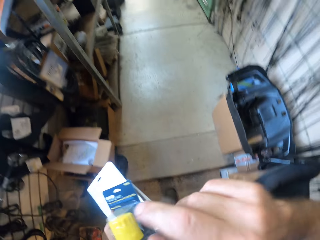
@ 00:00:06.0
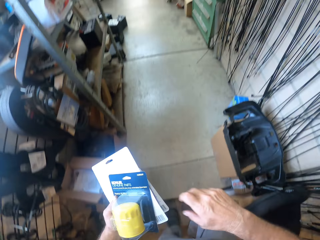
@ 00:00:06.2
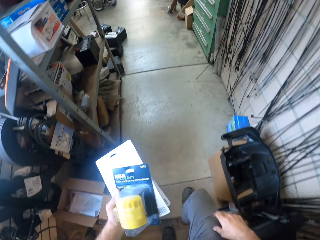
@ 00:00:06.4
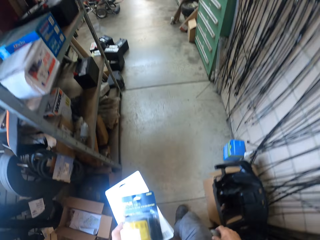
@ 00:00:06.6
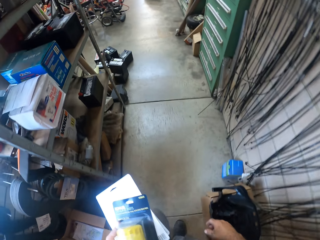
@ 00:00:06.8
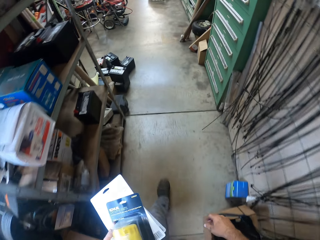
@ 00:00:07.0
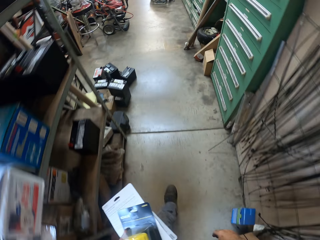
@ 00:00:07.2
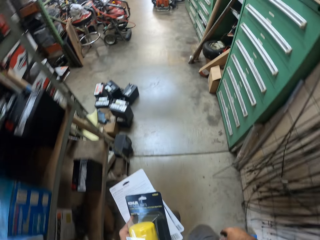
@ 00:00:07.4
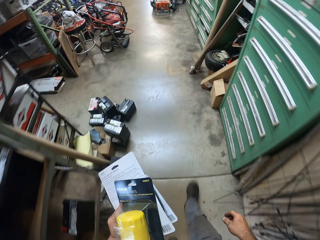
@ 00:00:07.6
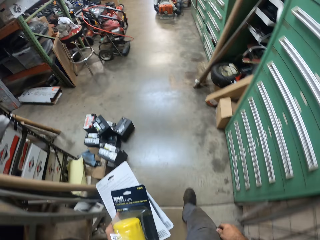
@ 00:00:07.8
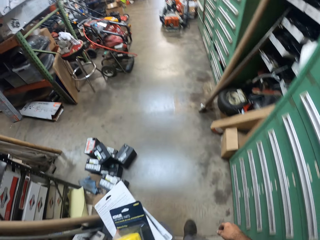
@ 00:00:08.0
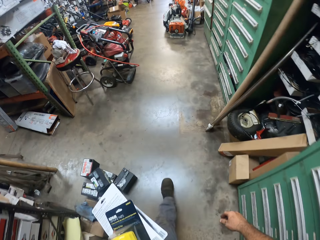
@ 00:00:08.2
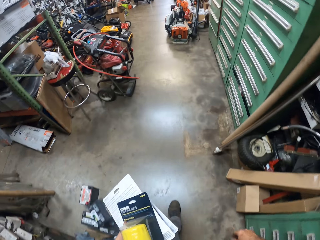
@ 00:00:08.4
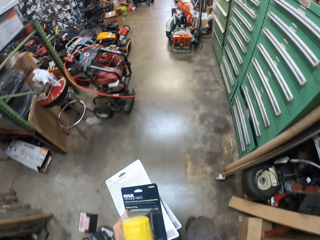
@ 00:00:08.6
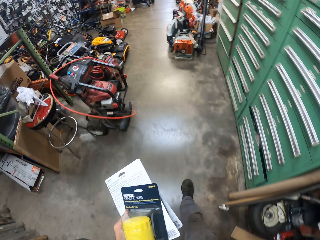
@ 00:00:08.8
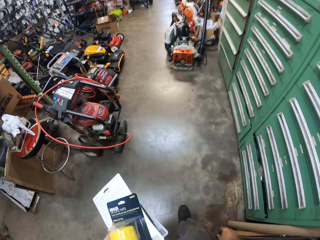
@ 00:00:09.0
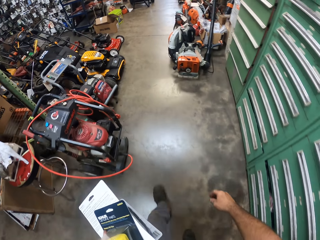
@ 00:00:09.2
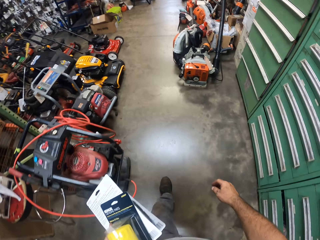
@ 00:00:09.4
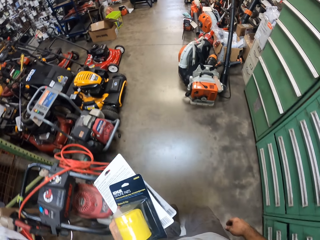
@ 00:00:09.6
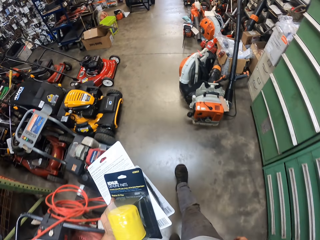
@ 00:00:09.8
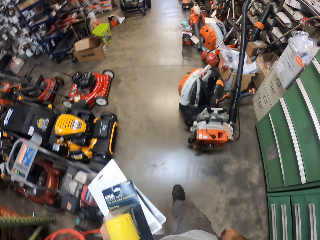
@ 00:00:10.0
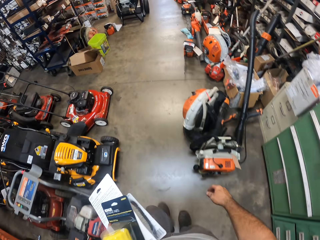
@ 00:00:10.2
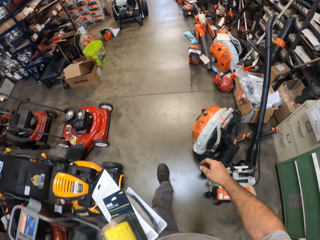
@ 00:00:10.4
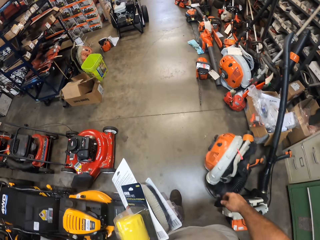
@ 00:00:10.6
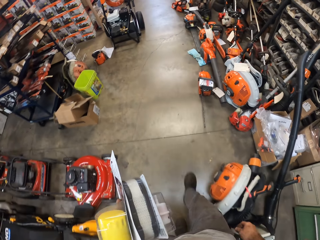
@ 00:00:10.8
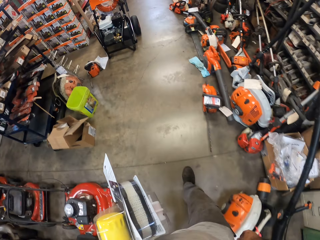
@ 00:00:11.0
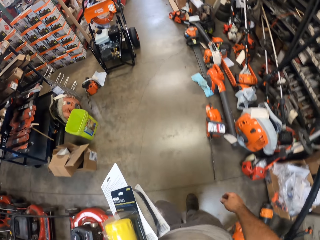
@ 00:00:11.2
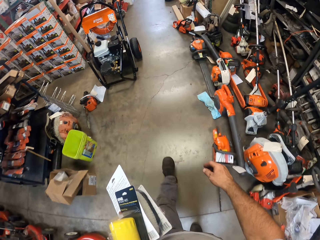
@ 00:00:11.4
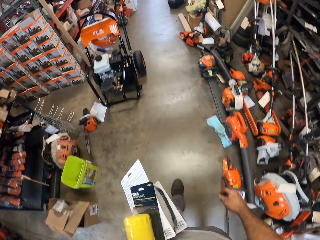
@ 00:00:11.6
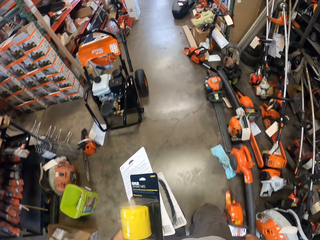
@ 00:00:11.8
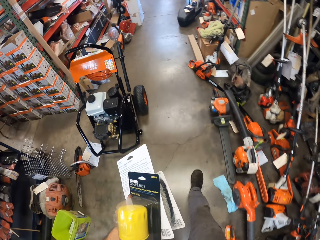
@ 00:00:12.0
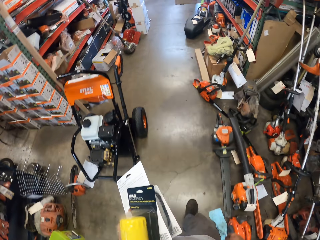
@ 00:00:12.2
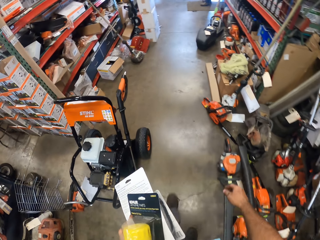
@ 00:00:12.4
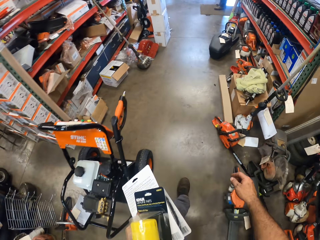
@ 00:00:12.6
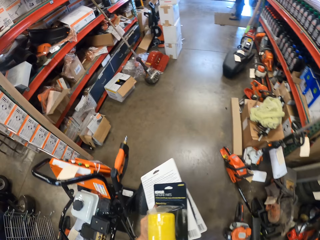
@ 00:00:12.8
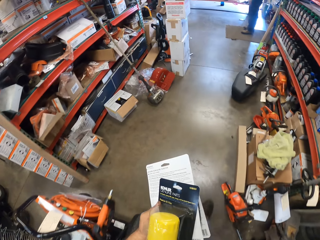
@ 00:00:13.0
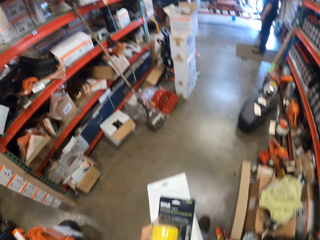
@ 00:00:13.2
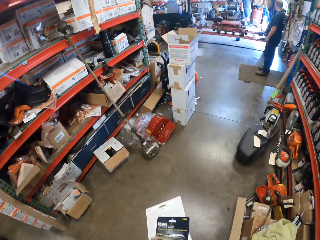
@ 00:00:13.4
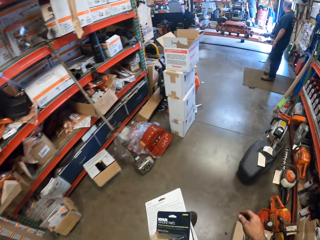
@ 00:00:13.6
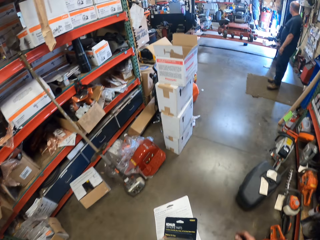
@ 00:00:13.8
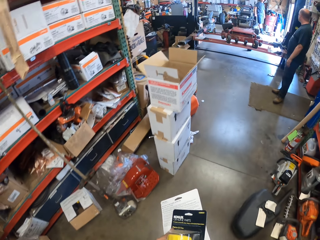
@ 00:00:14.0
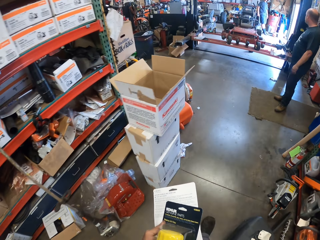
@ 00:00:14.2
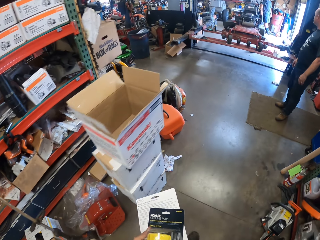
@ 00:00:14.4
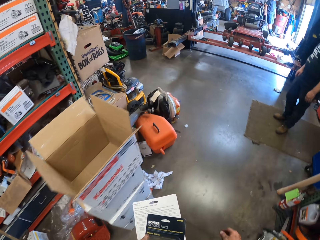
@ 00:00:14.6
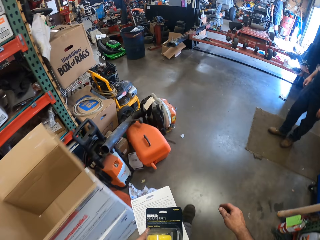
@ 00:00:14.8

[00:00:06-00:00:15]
The camera wearer raises his right hand. He adjusts the camera. He lowers his right hand. He walks into a workshop.

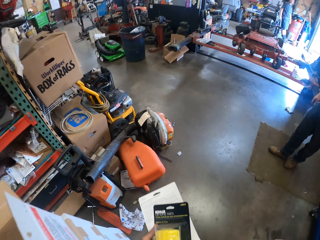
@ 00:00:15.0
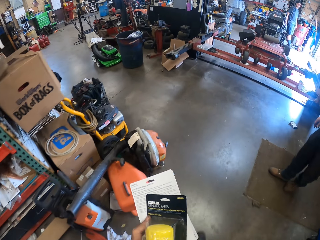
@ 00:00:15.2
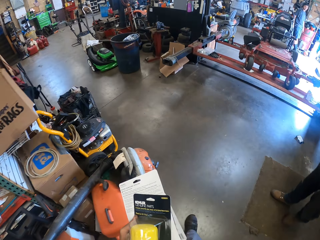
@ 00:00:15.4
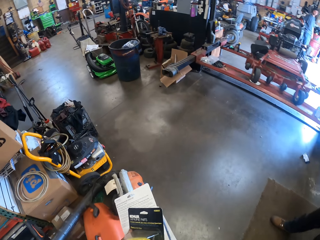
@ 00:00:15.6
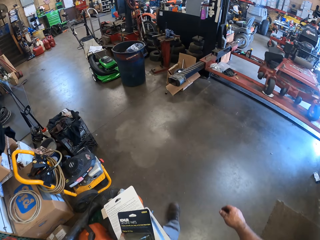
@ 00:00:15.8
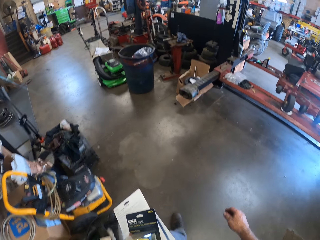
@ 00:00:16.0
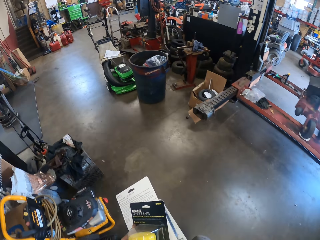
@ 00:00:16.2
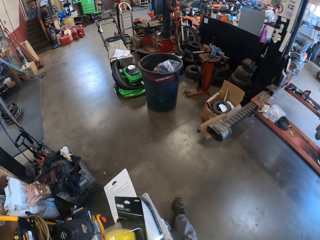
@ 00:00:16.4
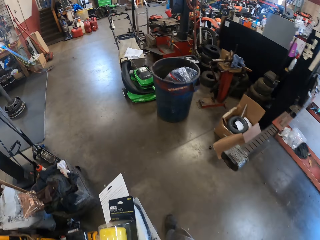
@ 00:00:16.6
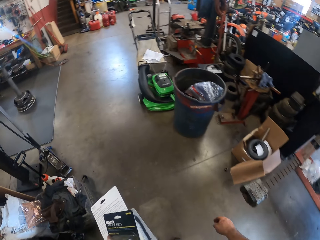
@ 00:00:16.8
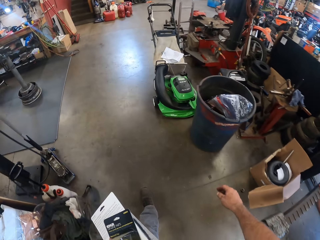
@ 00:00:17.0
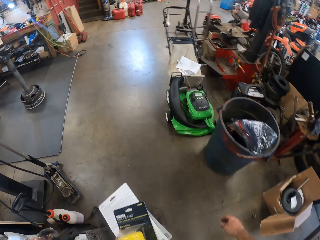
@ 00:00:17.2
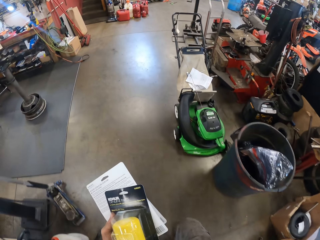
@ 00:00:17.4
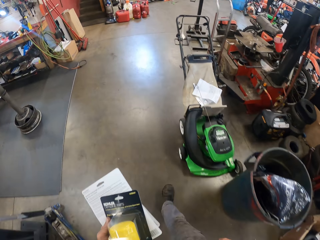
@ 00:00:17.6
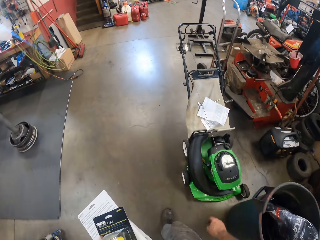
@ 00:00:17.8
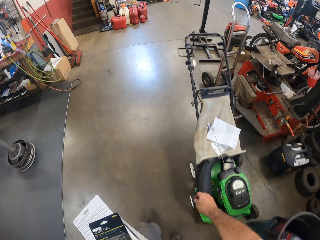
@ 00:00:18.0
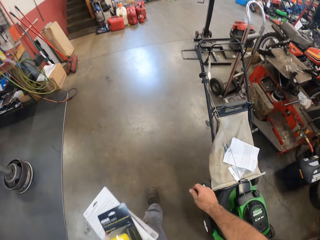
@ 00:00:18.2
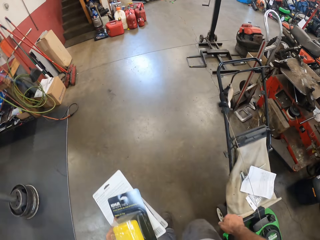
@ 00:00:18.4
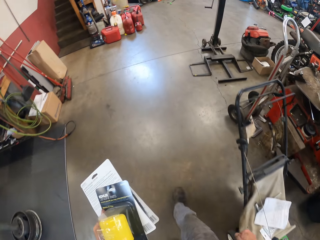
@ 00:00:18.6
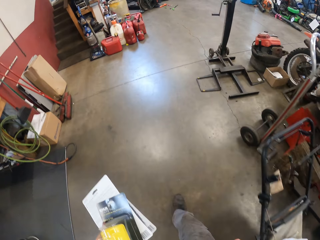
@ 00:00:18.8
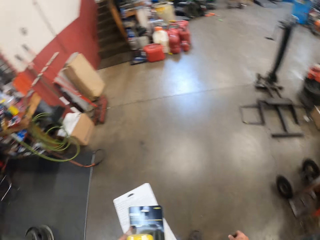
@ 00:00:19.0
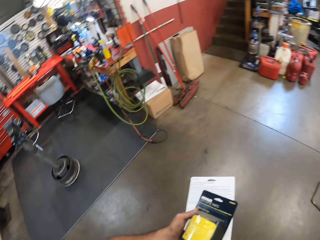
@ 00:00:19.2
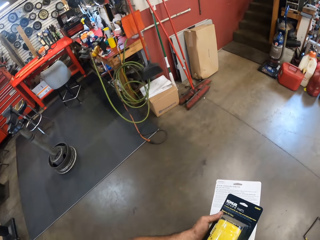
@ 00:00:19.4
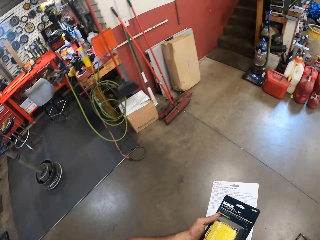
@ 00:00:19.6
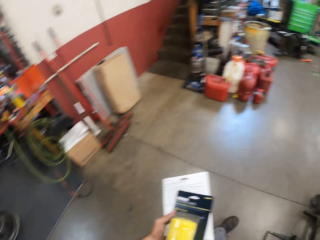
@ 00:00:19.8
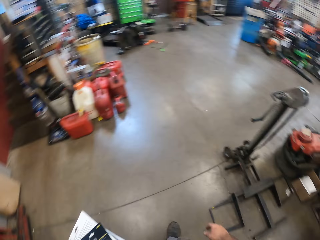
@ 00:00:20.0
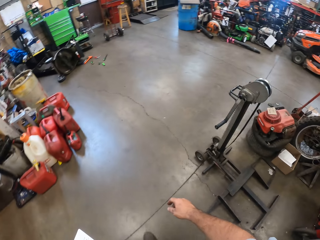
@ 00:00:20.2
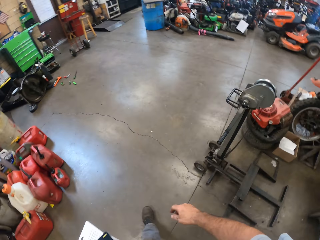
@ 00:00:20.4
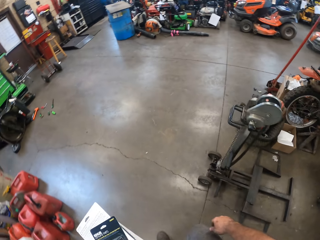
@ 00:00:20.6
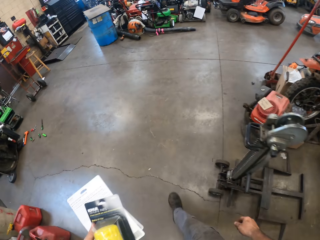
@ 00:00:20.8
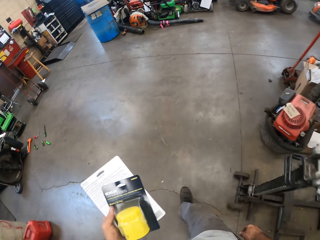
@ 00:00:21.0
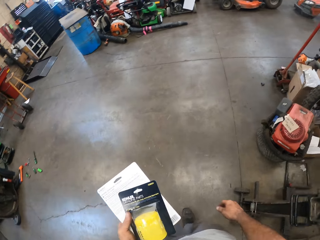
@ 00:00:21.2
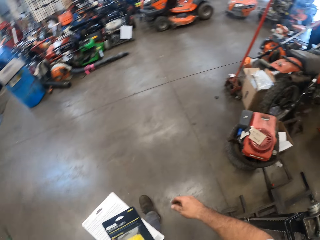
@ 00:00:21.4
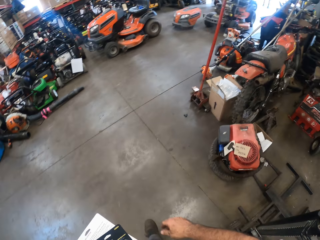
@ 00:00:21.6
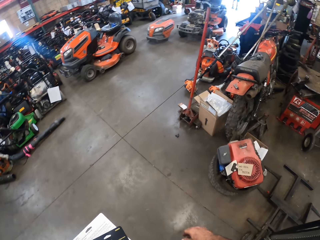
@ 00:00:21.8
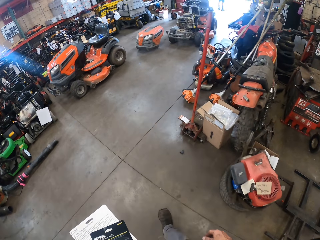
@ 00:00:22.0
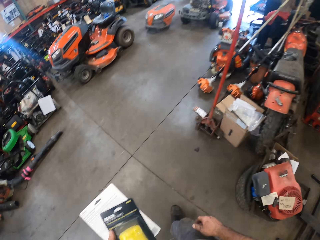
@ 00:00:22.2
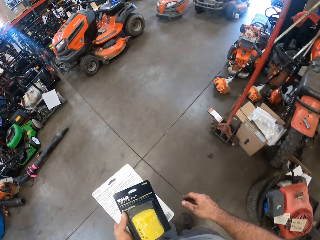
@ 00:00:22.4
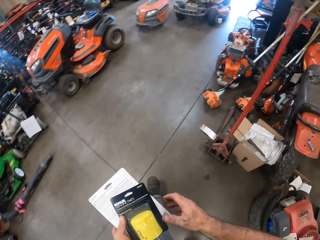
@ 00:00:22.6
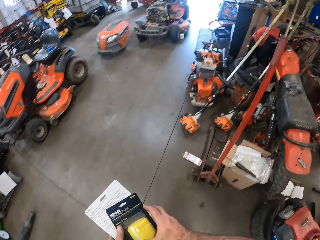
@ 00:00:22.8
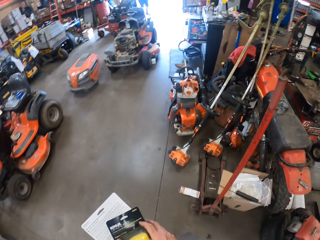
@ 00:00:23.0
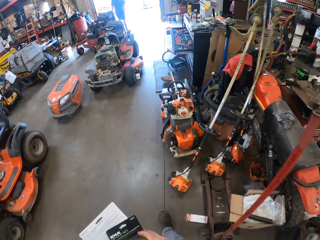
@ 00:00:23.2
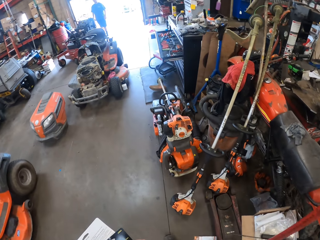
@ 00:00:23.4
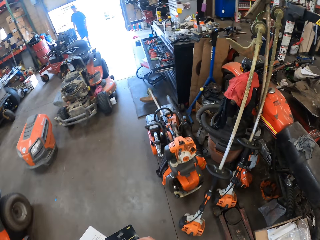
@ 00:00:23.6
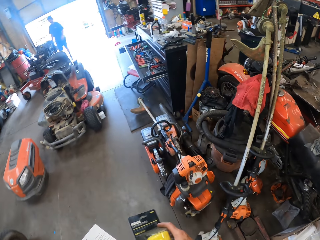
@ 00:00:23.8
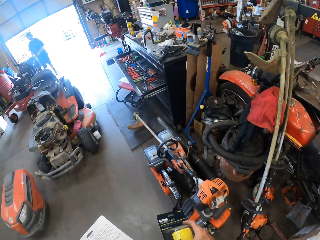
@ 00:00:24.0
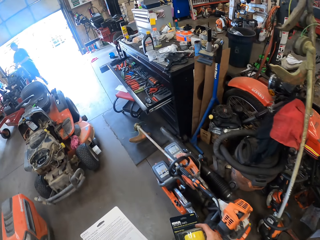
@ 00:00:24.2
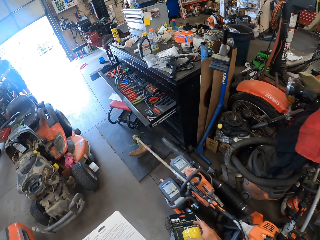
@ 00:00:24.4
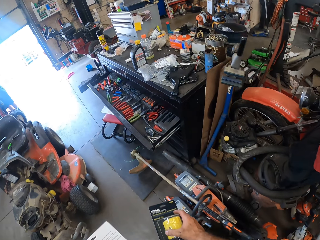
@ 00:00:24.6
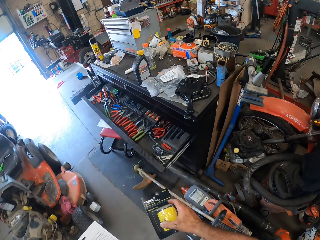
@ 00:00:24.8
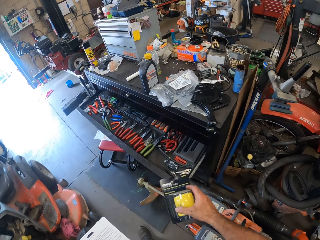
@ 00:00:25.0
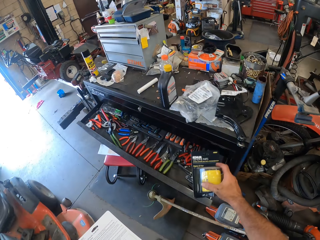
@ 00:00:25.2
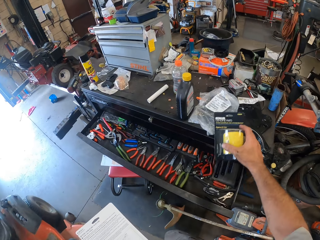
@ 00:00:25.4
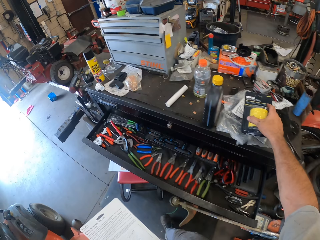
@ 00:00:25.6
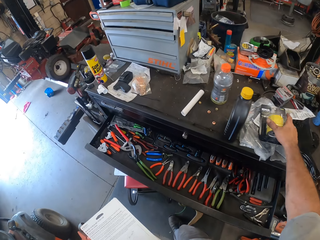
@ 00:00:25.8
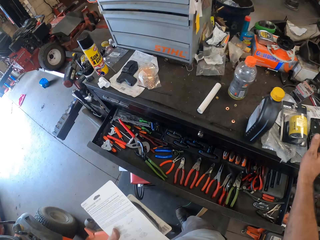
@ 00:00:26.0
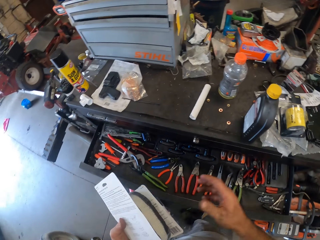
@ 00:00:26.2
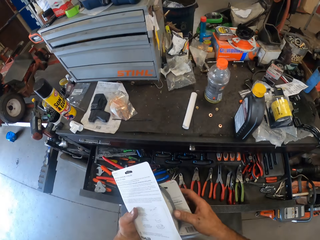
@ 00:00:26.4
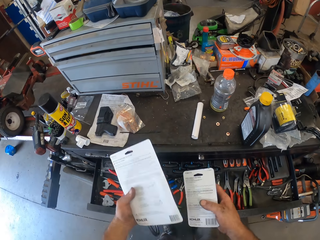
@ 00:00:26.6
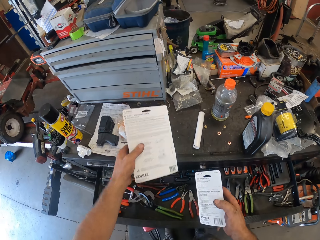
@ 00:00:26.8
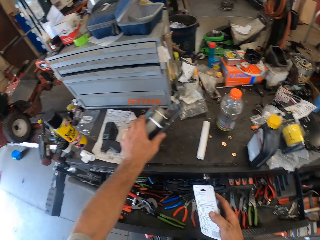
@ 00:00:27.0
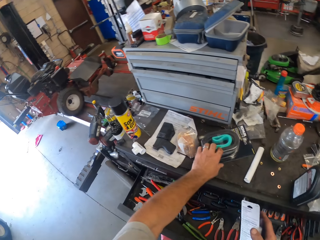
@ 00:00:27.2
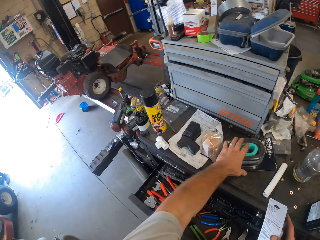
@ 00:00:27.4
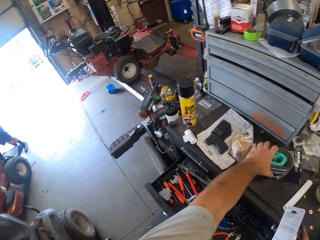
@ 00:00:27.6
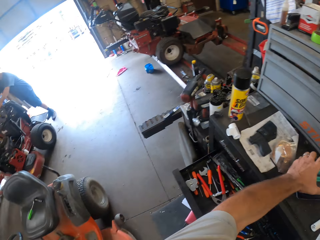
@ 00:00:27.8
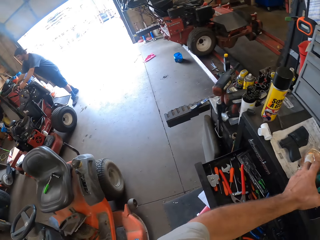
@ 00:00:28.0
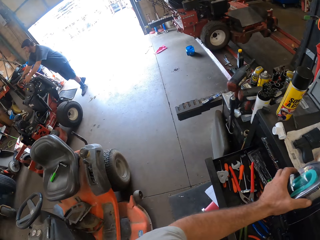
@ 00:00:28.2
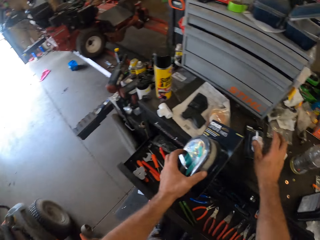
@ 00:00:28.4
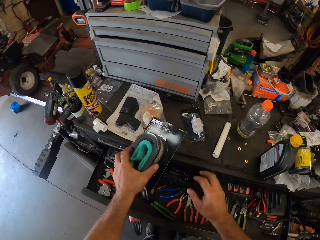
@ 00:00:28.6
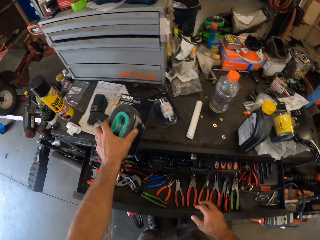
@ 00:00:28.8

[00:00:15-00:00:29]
The camera wearer walks past a man. He holds packets. He walks in the workshop. He takes a pack of oil filter from his left hand with his right hand. He drops the pack of oil filter on a tool cabinet with his right hand. He transfers a pack of fuel filter from his left hand to his right hand. He drops a pack of air filter on the tool cabinet with his left hand. He drops the pack of fuel filter on the tool cabinet with his right hand.
